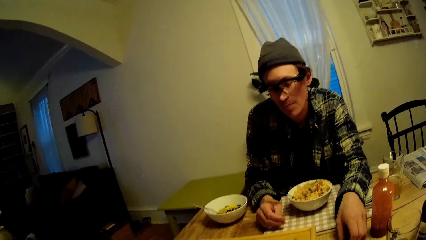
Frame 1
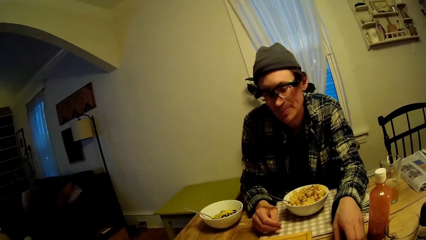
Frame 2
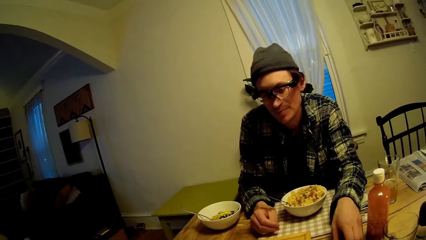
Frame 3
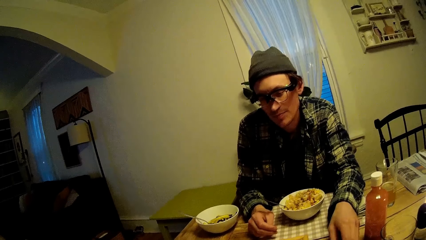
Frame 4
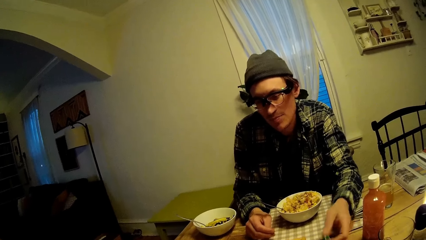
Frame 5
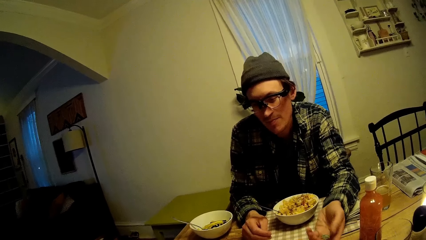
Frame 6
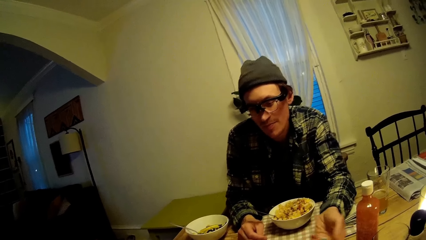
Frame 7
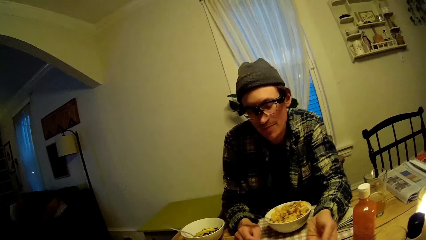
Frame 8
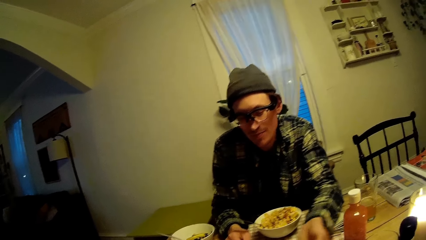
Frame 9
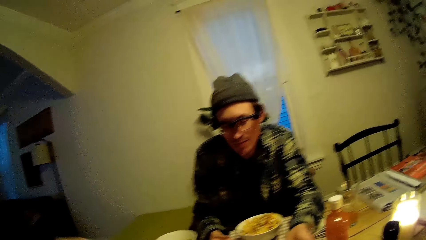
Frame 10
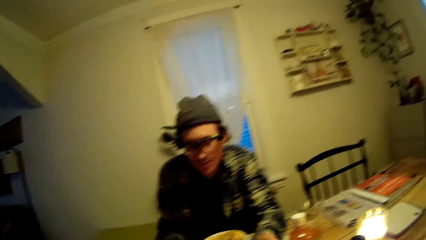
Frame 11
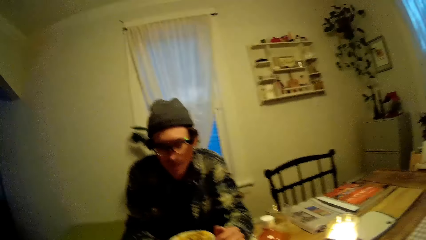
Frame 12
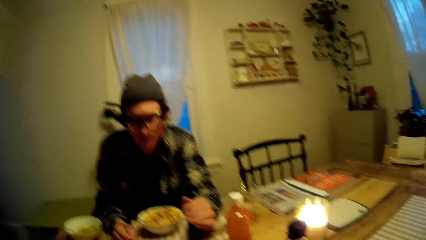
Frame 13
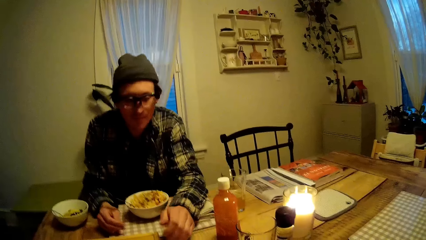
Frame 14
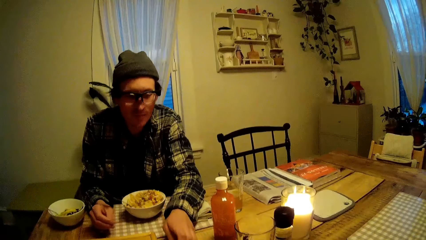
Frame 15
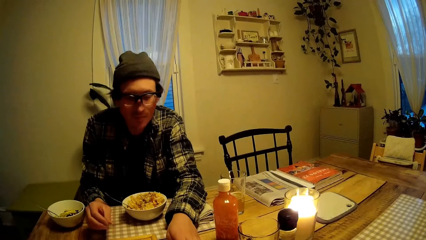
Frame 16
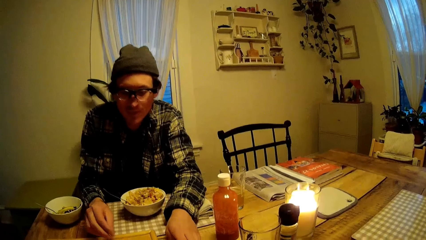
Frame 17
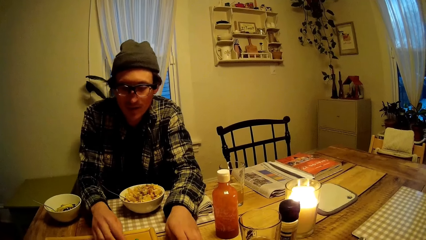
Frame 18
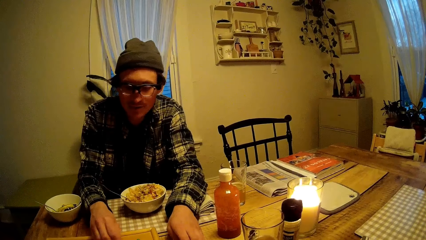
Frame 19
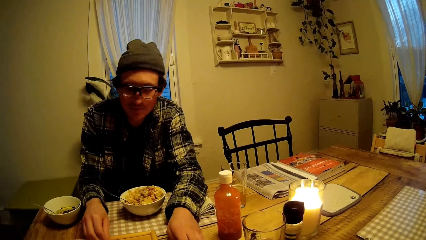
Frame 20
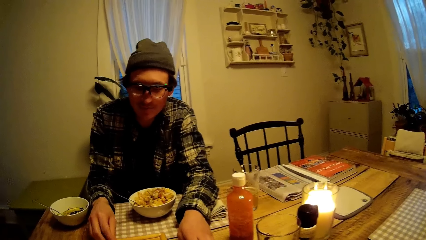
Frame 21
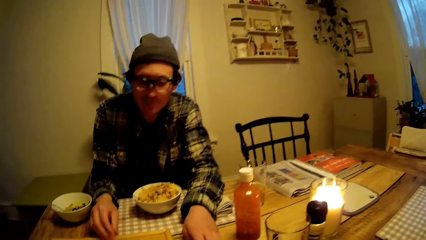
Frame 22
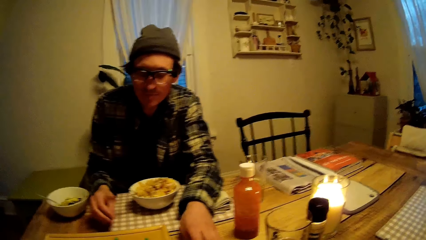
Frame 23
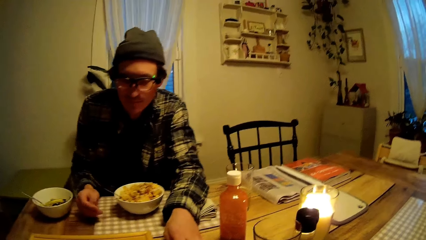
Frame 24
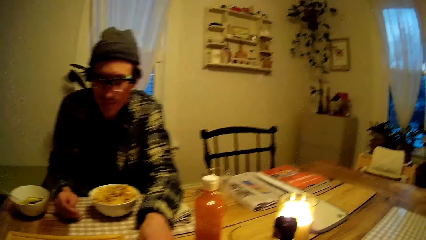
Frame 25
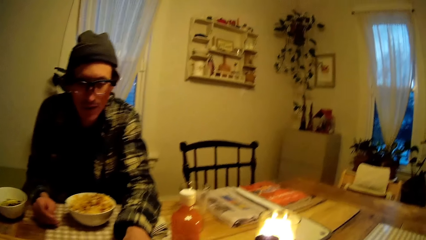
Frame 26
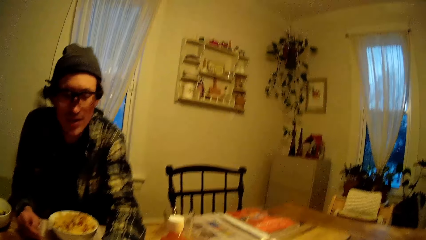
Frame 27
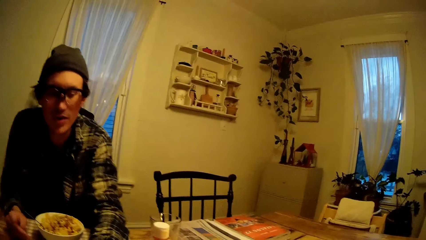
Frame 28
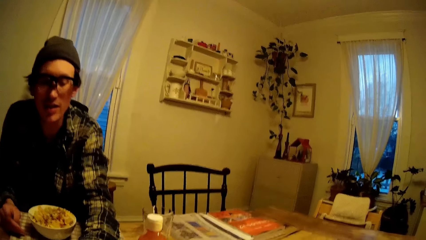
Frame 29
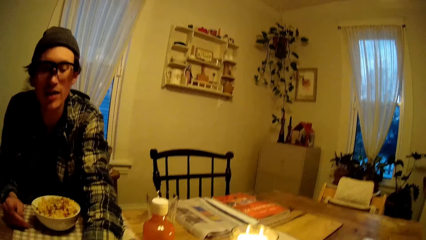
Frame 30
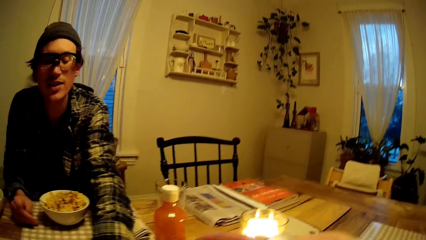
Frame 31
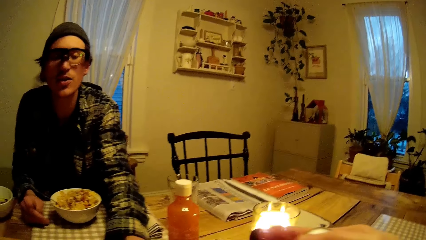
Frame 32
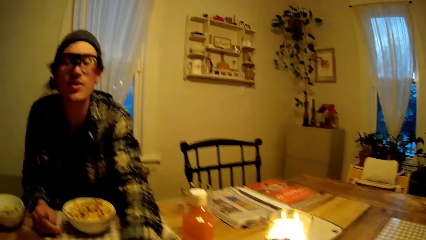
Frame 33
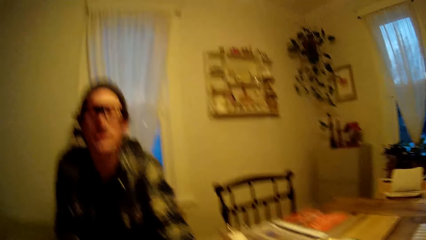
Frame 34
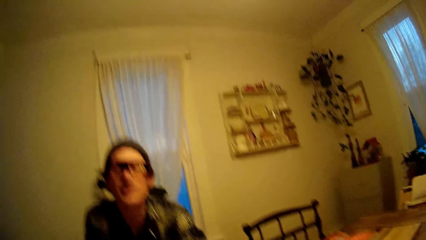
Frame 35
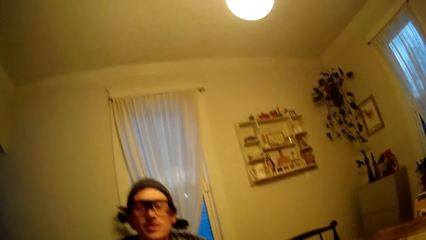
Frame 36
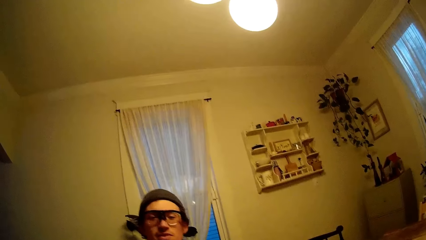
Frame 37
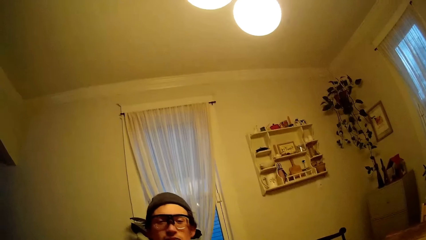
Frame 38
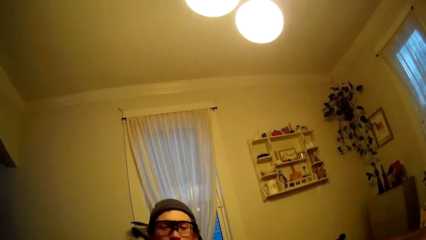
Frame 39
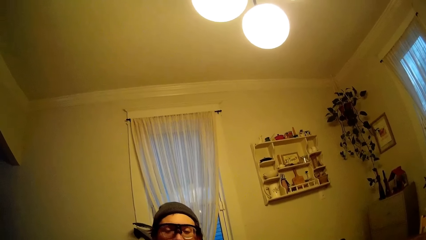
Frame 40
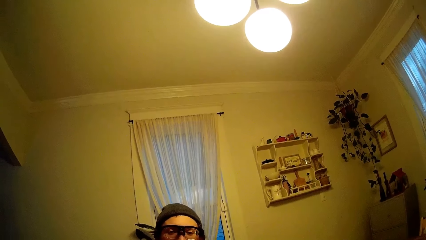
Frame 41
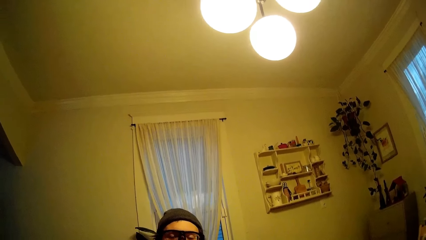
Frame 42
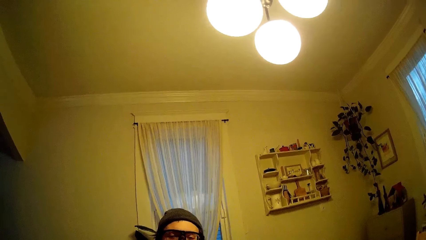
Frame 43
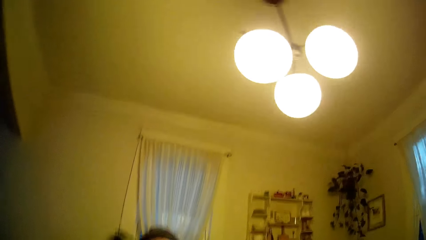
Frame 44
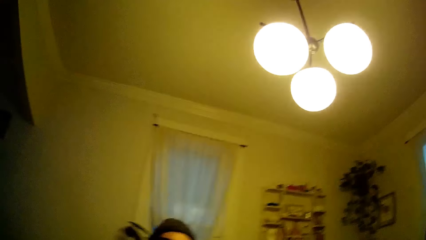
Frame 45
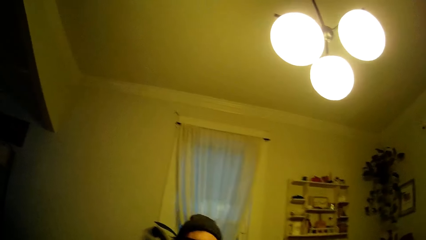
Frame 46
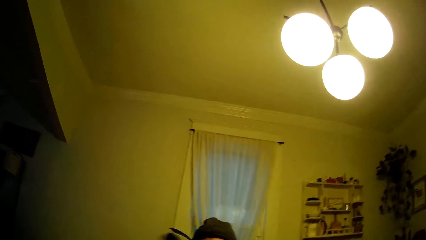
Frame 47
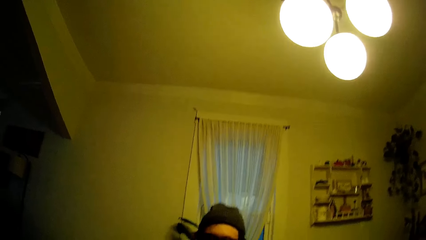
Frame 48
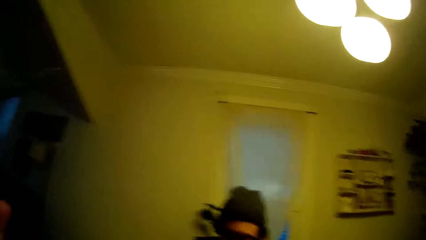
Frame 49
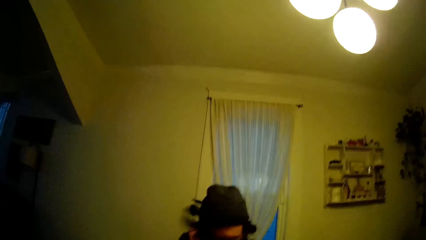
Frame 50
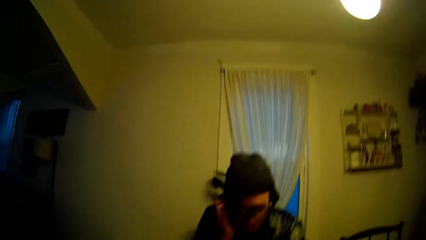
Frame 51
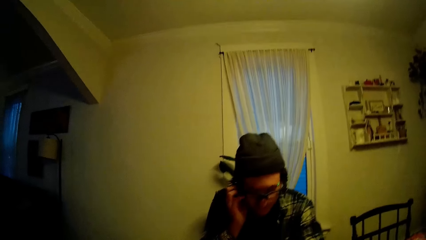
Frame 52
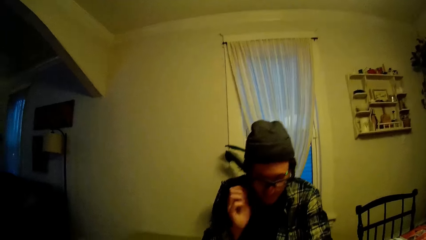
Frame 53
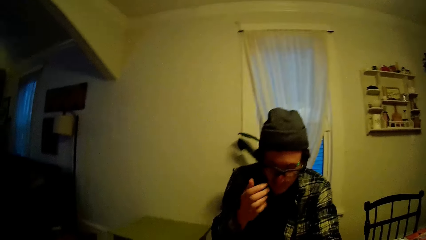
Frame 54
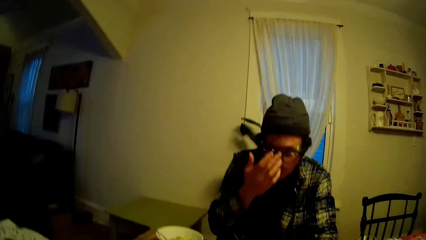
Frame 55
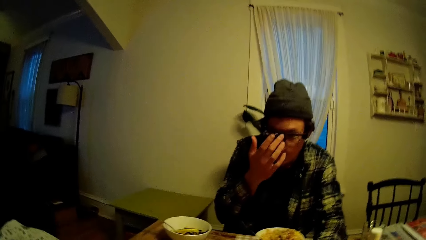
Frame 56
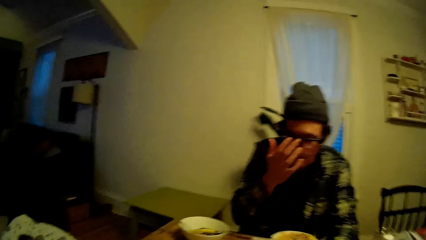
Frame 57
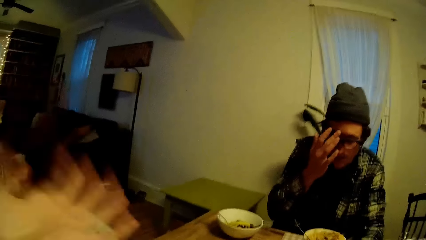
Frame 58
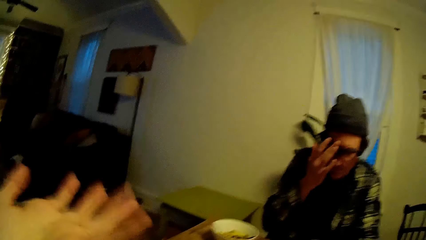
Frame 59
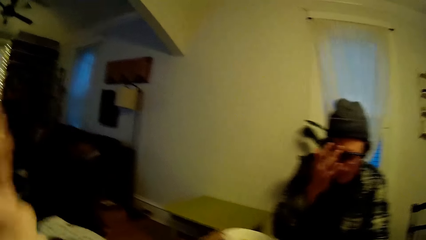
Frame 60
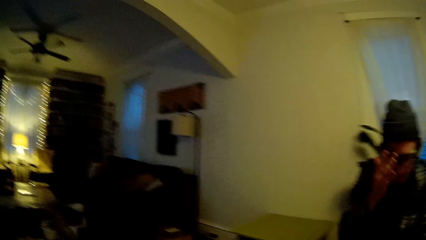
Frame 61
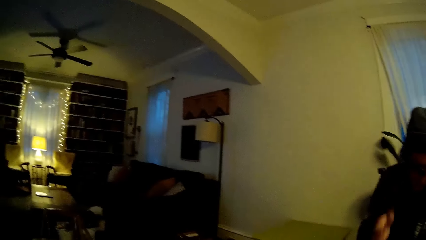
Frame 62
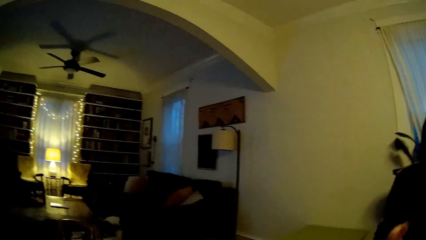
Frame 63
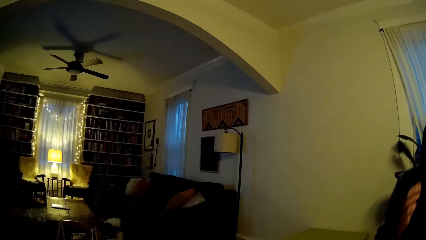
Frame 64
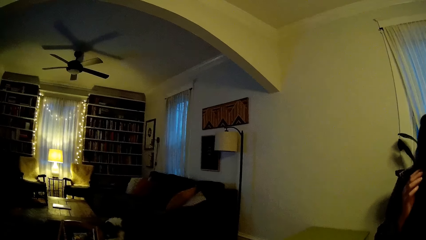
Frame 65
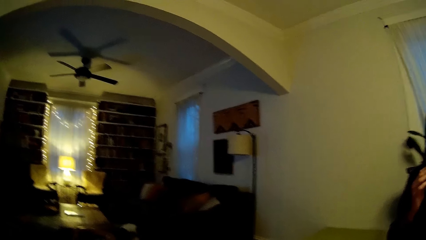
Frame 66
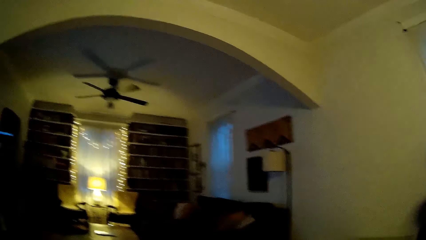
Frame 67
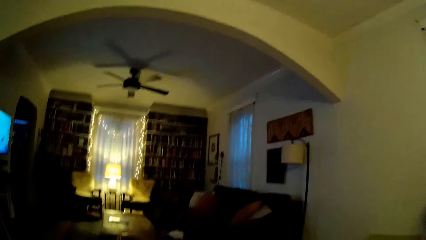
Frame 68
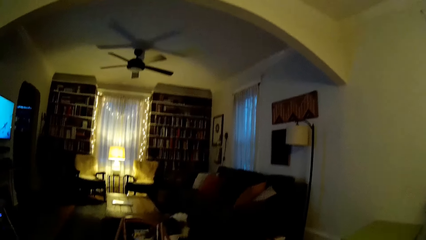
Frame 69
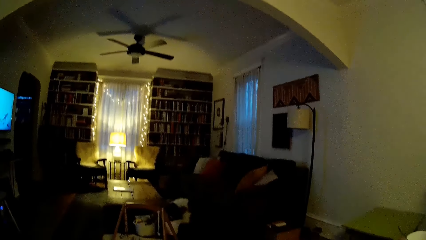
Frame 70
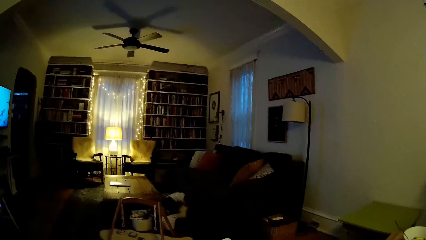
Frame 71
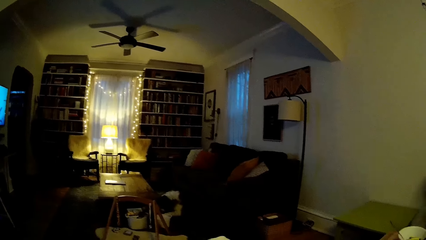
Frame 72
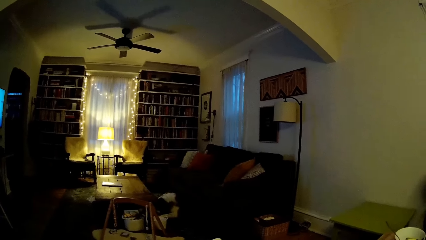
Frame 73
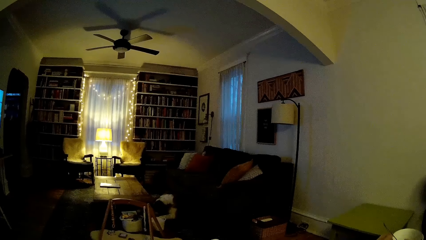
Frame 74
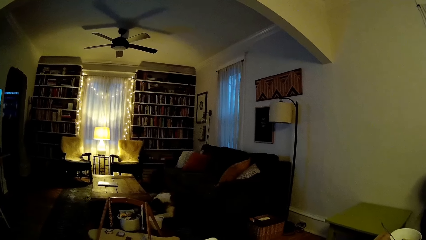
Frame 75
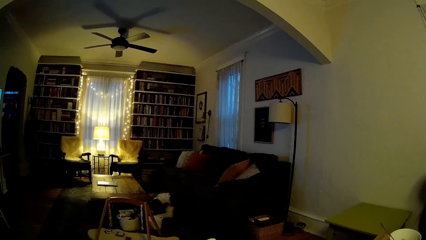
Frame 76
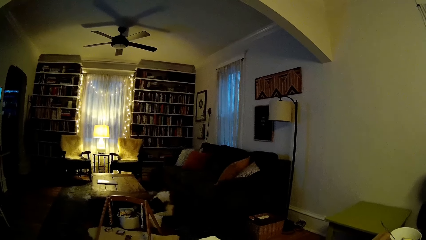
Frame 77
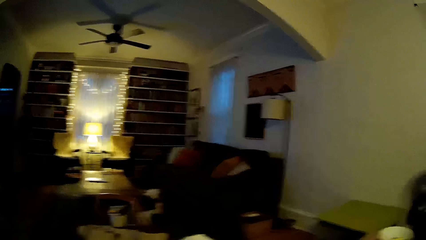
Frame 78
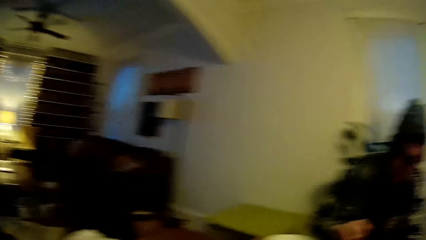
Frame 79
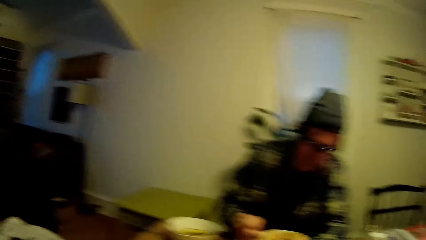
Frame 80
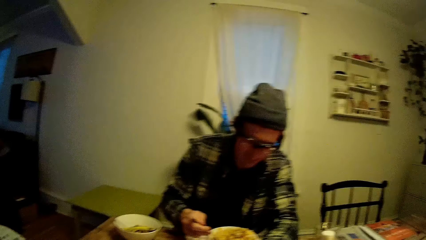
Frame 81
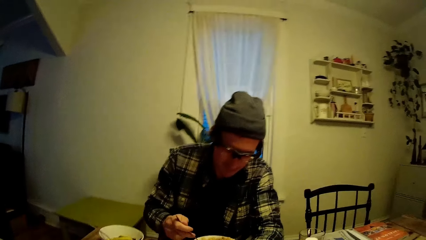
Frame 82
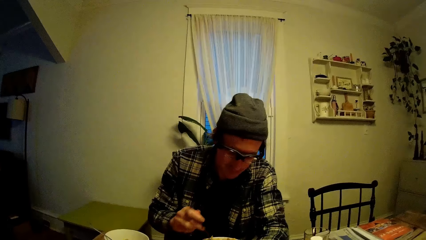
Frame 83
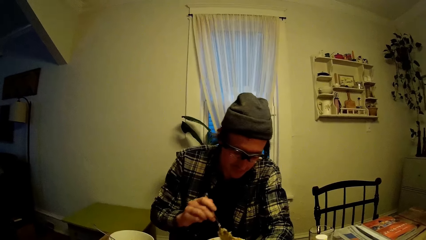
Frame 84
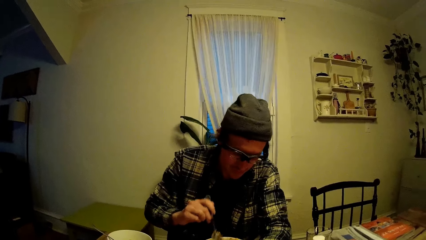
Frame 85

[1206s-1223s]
A man plays and tosses the dice with his left hand. The man talks to the camera wearer. The camera wearer talks to the man. The man touches his right ear with his right hand. The man adjusts his glasses with his right hand. The camera wearer talks to the man. The man talks to the camera wearer. The man adjusts his glasses with his right hand again. The camera wearer raises her left hand. The man adjusts his glasses with his right hand. The camera wearer looks around.
